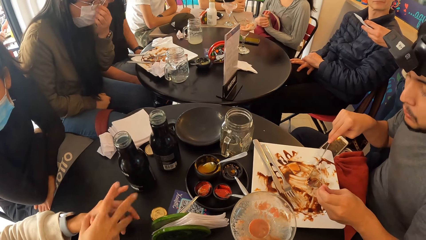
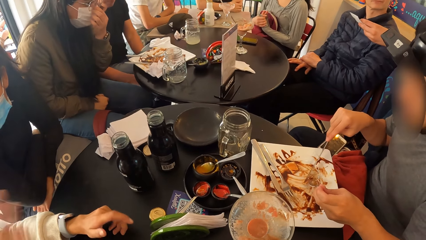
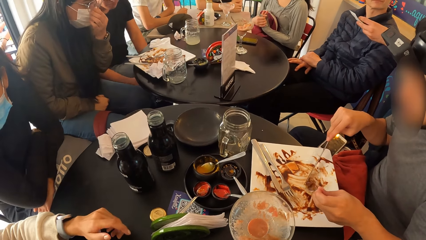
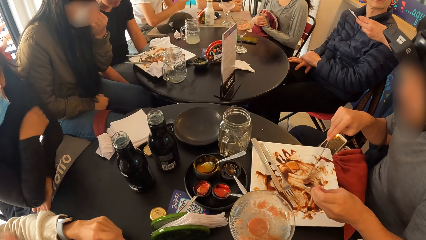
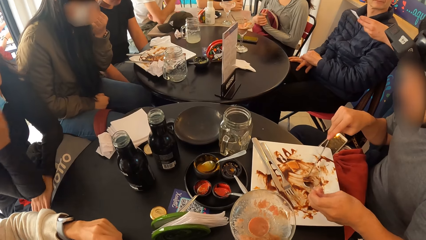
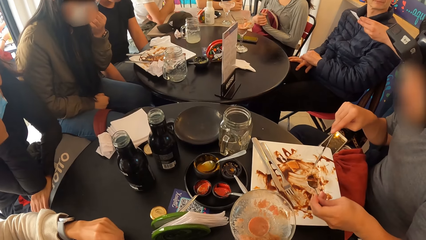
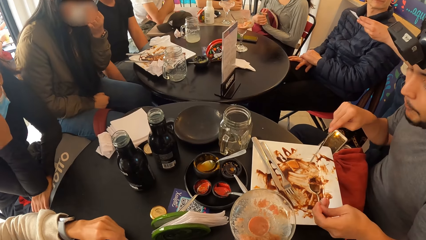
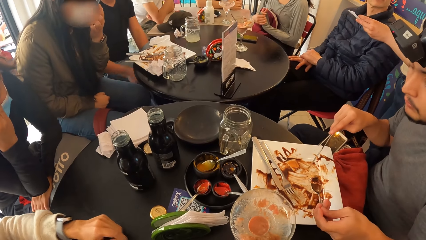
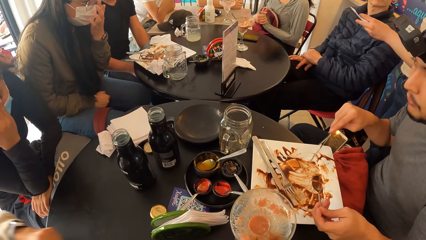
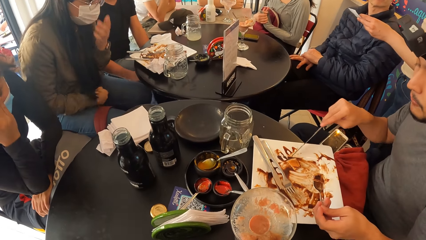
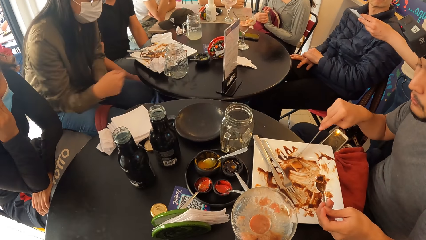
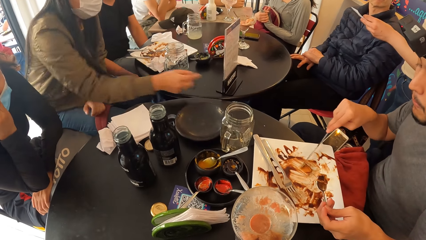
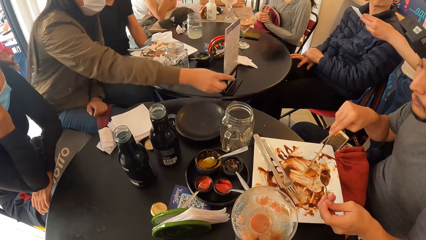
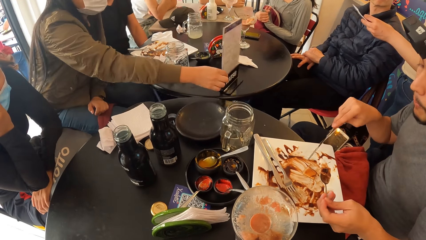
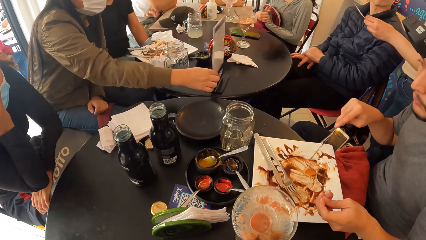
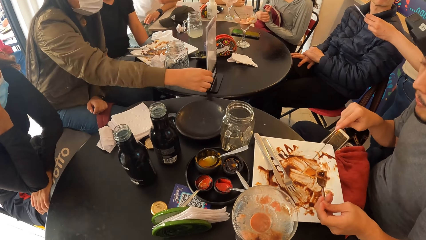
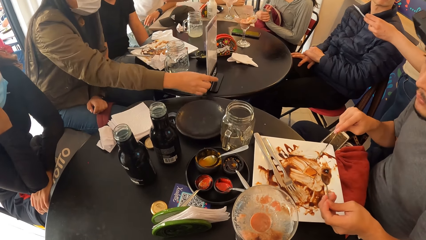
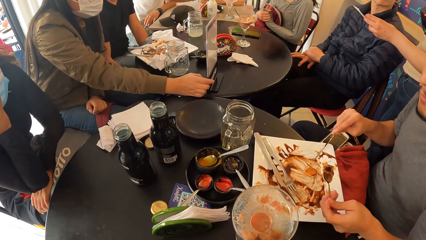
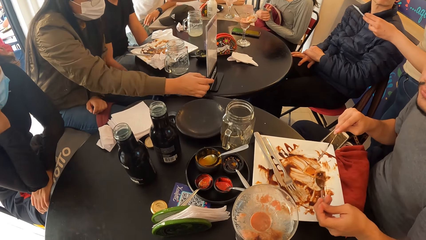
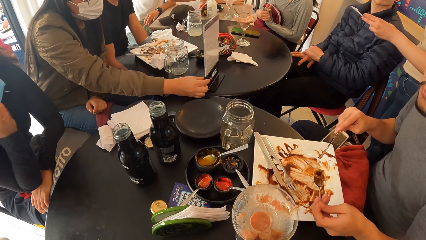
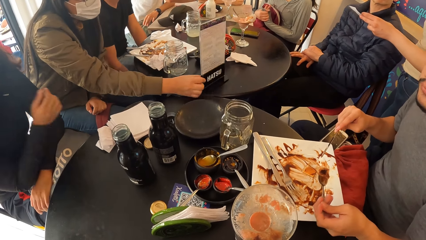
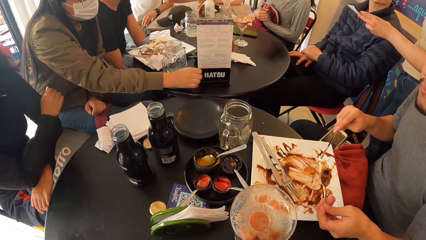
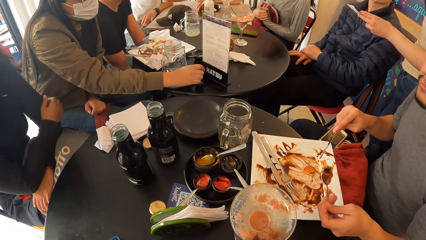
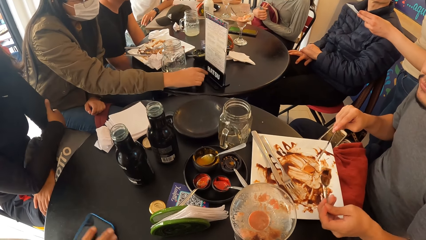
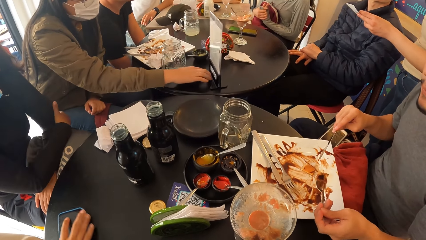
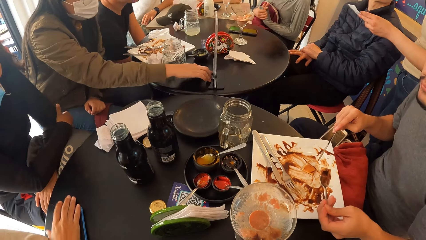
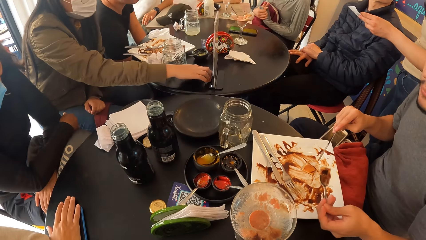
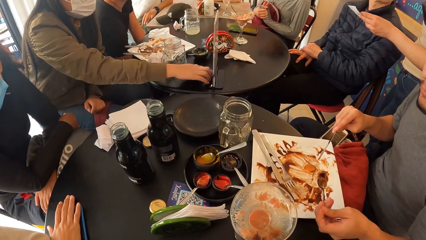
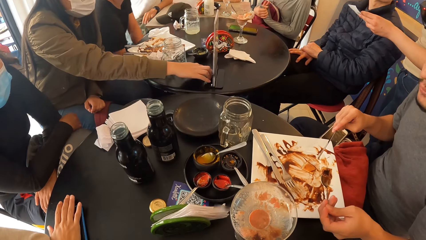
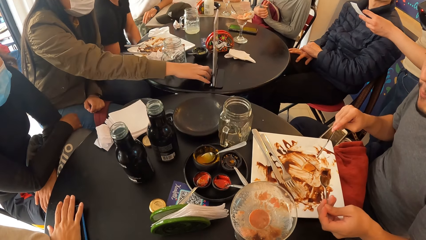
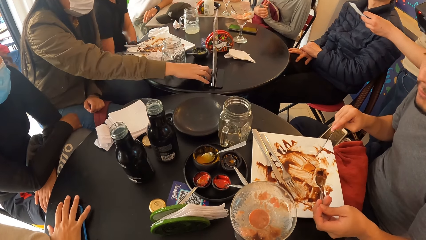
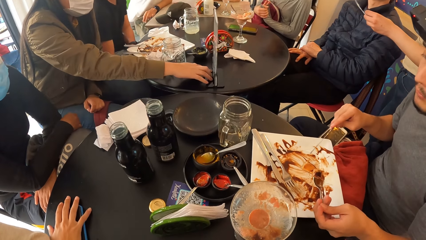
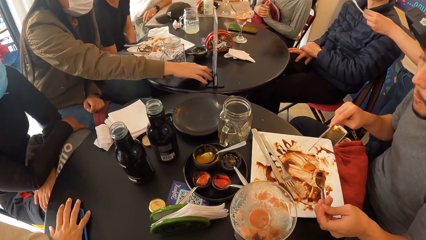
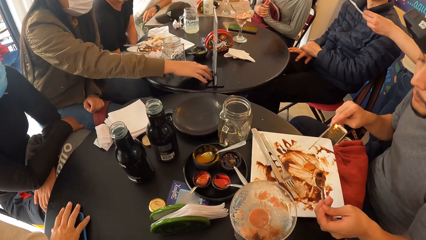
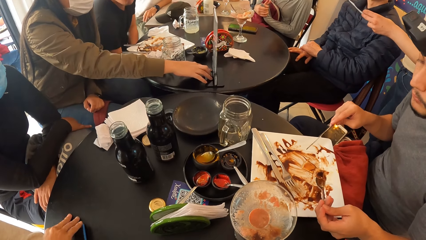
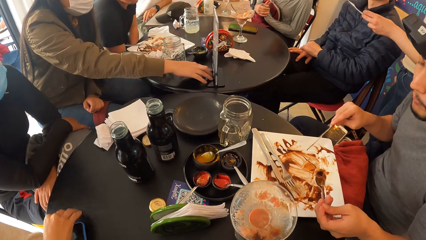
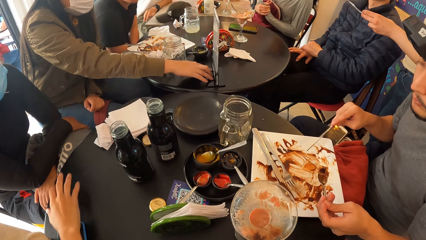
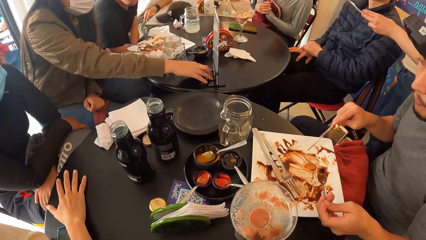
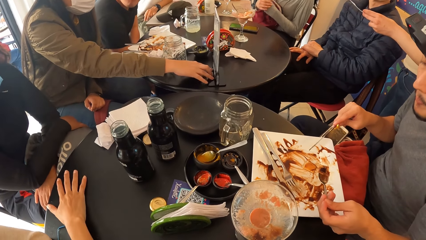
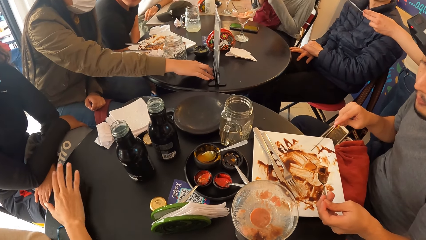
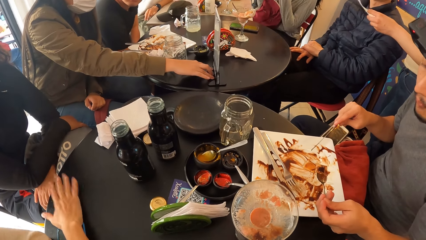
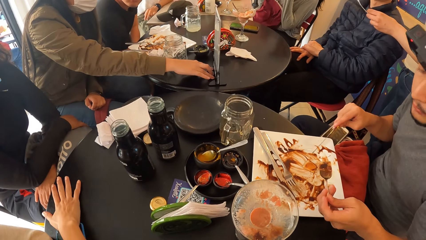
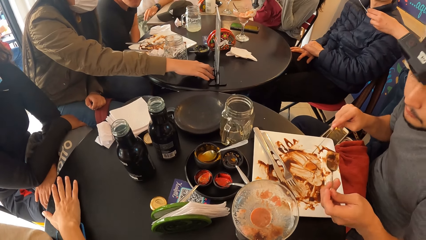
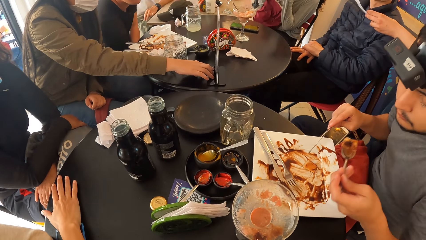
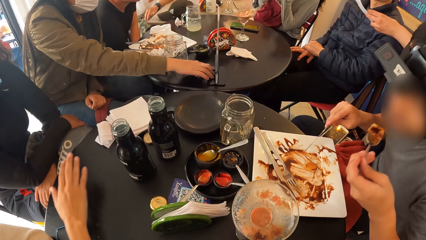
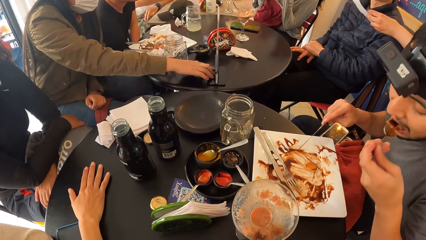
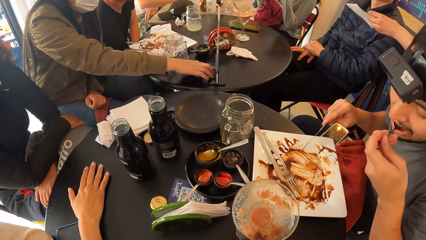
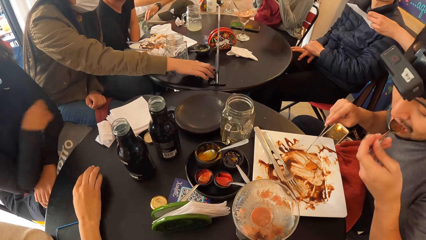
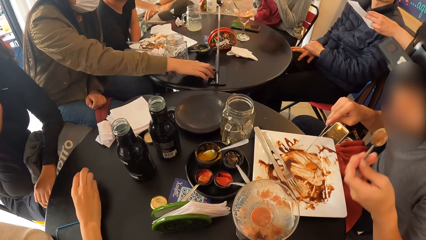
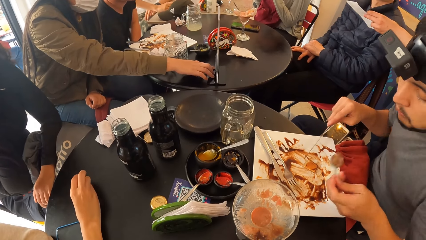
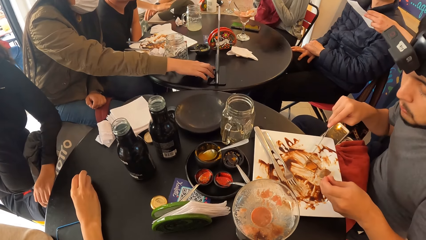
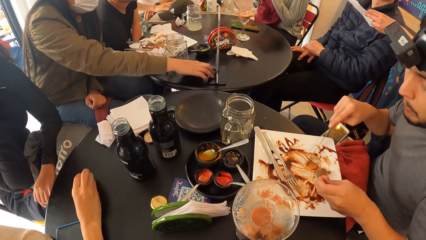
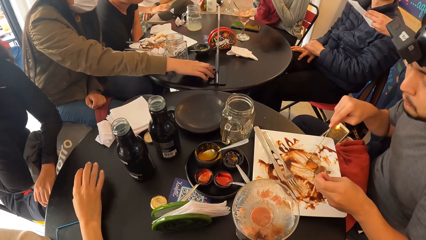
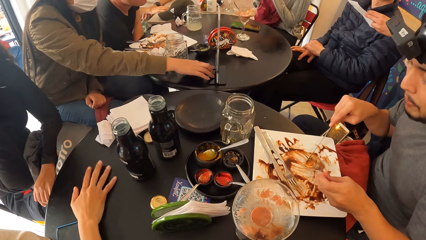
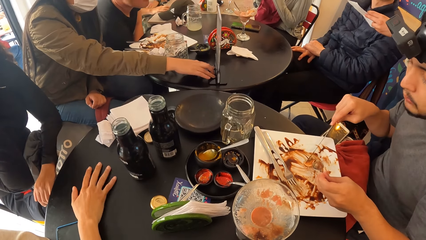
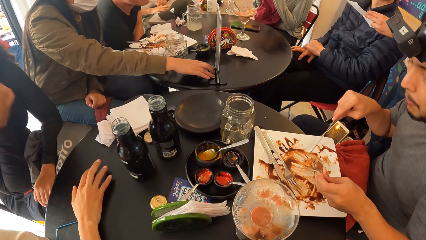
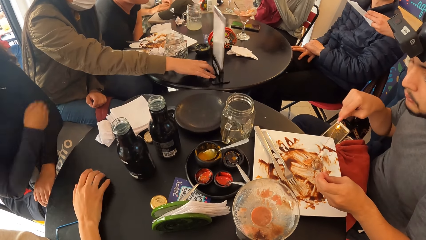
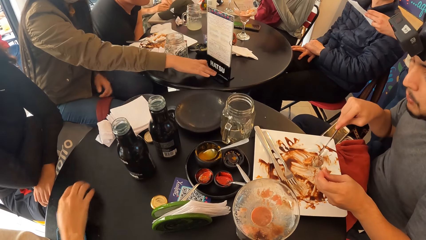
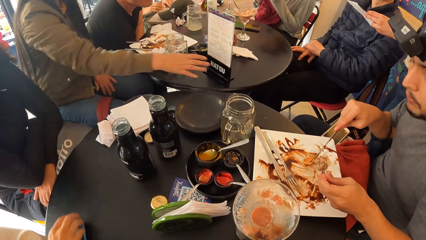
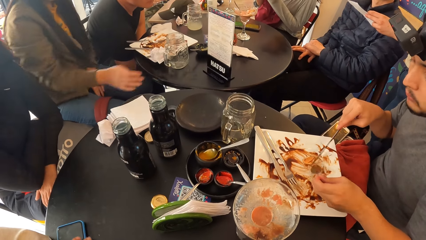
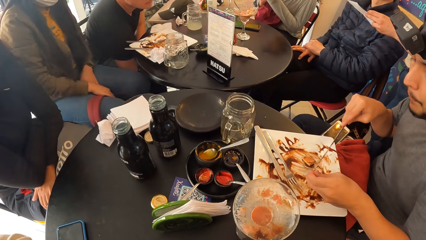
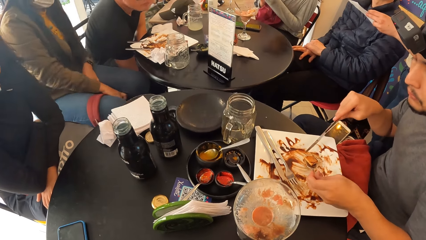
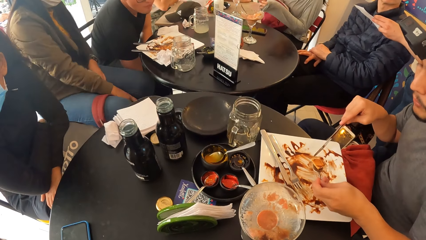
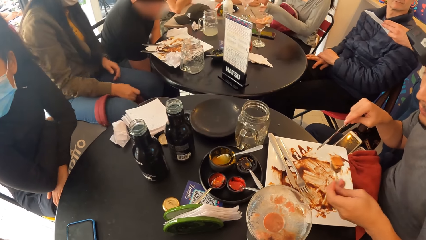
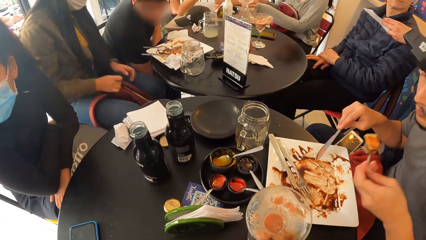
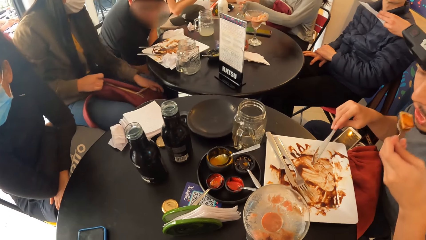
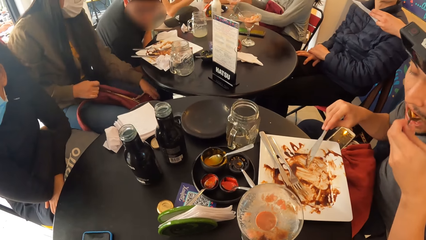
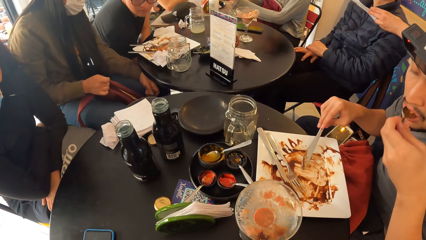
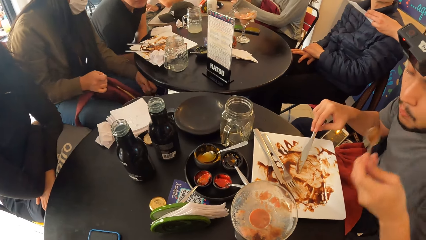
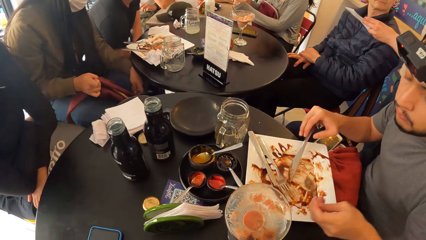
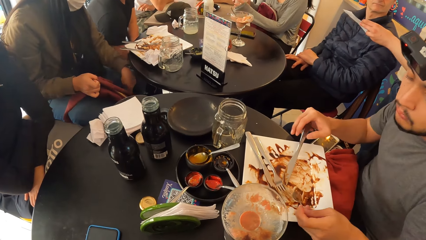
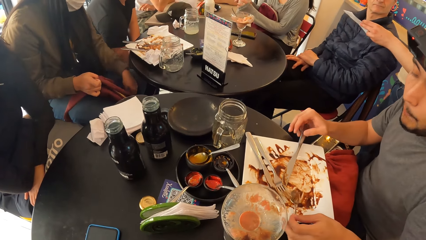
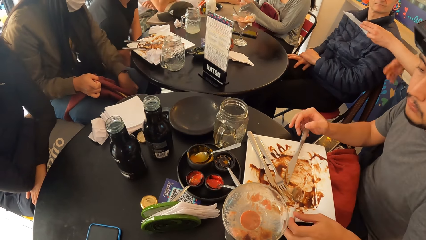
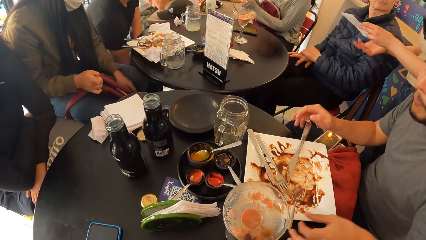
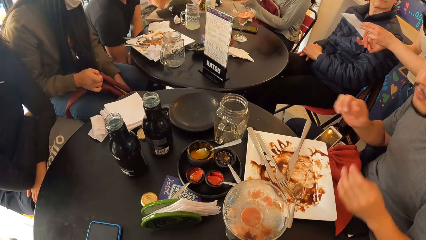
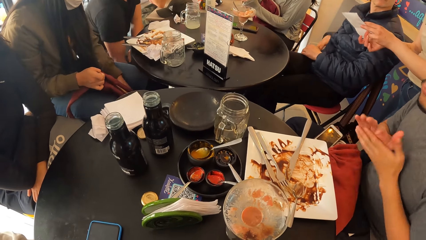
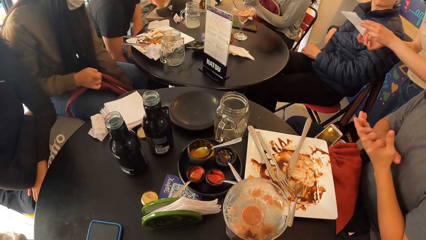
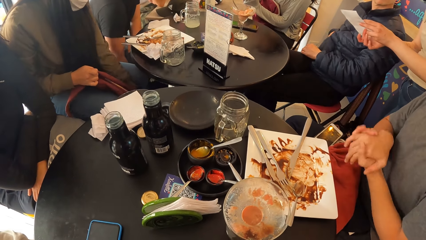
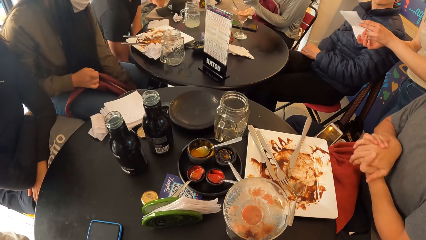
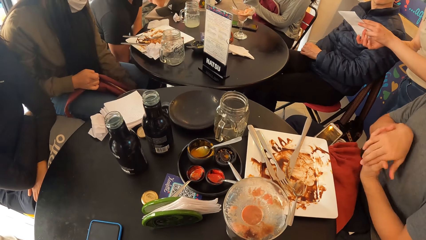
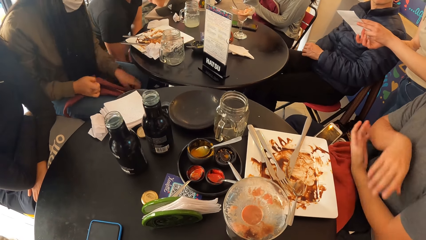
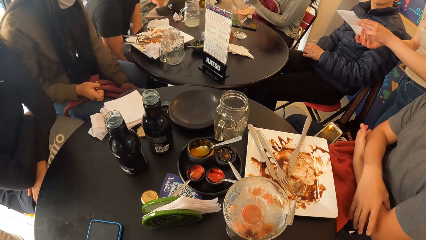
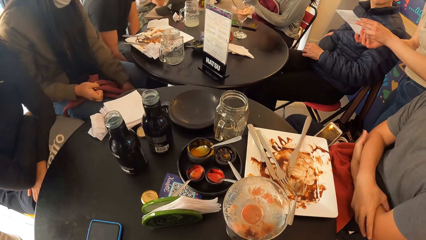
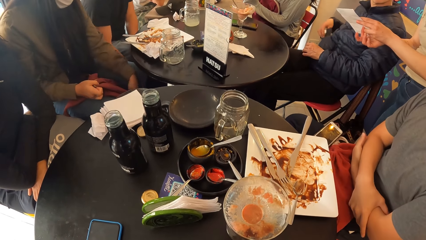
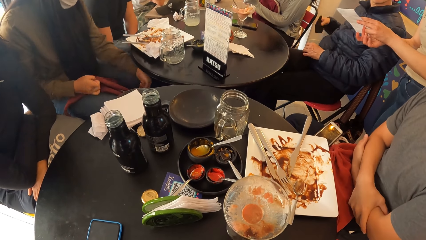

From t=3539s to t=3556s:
A woman turns around a menu on the table with her right hand. A man searches the backpack with both hands. Another woman drags a blue phone on the table with her right hand. The first woman picks a red bag hanging around her leg with her right hand and searches the red bag with her left hand. Another man drops the table knife in his right hand and the spoon in his left hand in the plate. A third man brings out a face mask from his jacket pocket with his right hand.
